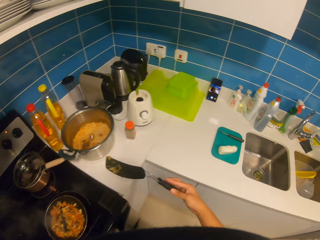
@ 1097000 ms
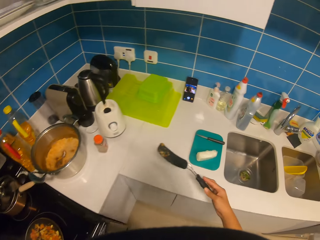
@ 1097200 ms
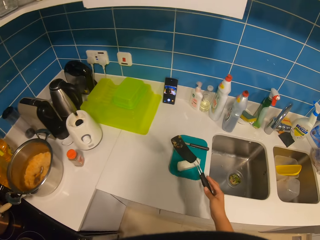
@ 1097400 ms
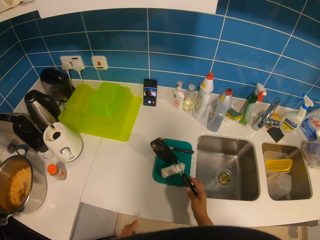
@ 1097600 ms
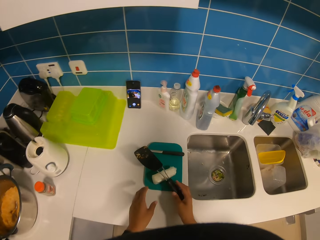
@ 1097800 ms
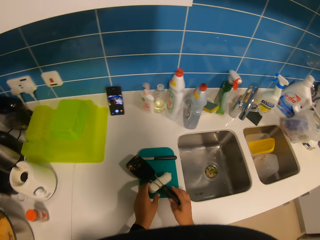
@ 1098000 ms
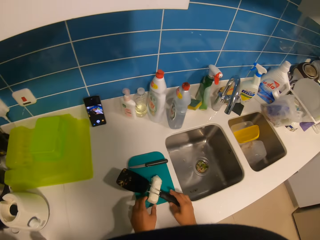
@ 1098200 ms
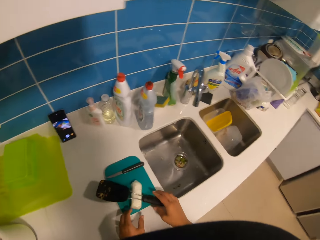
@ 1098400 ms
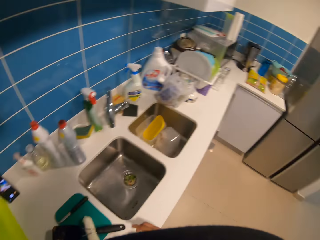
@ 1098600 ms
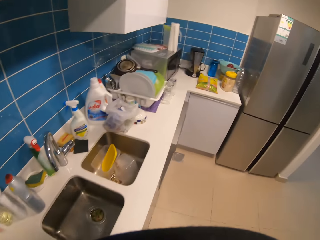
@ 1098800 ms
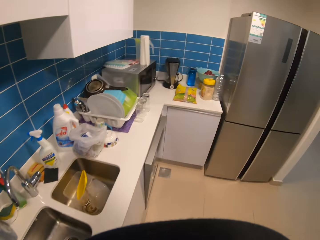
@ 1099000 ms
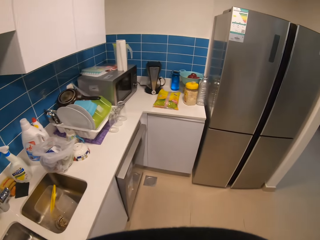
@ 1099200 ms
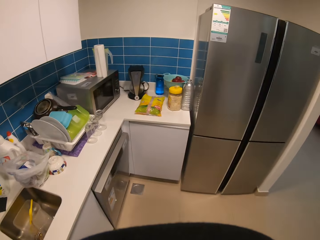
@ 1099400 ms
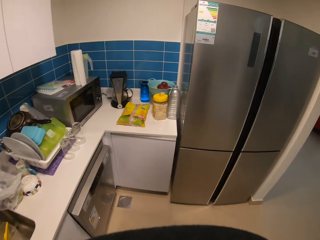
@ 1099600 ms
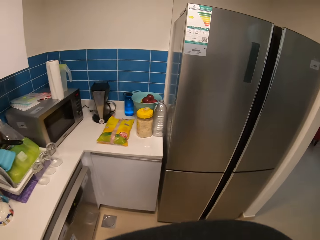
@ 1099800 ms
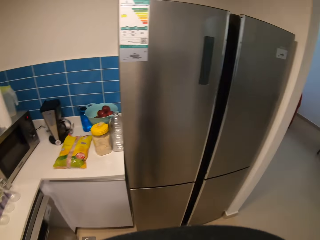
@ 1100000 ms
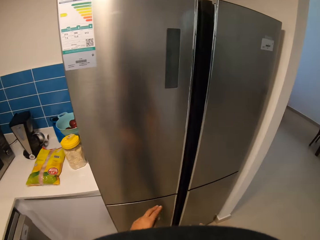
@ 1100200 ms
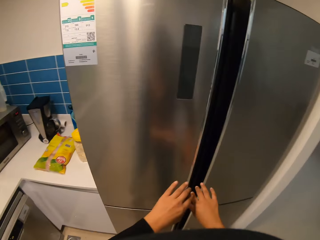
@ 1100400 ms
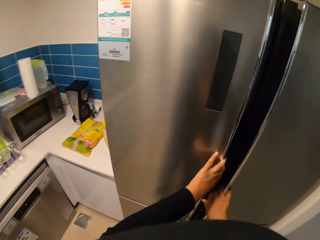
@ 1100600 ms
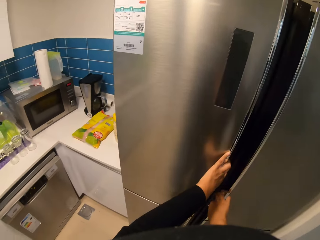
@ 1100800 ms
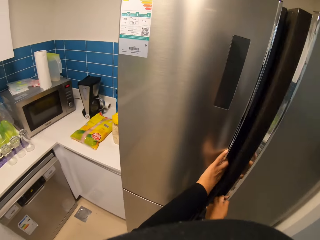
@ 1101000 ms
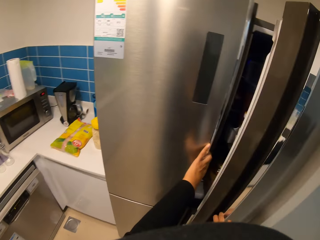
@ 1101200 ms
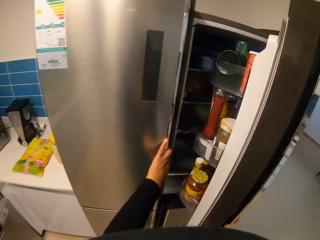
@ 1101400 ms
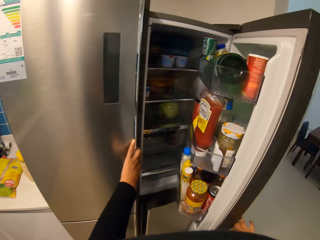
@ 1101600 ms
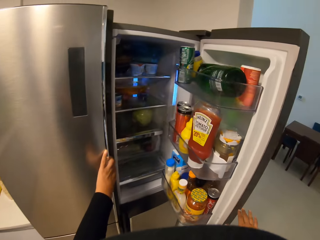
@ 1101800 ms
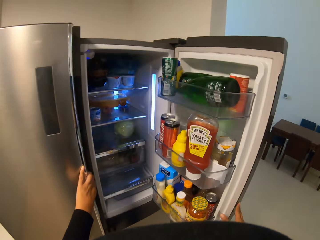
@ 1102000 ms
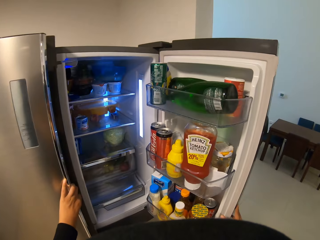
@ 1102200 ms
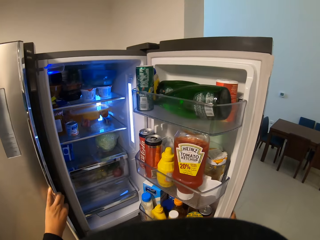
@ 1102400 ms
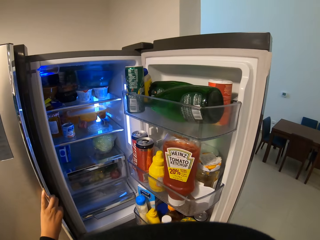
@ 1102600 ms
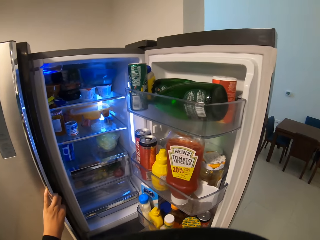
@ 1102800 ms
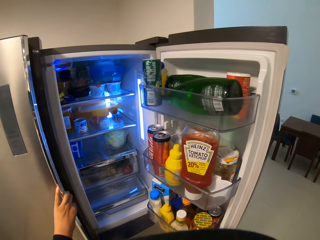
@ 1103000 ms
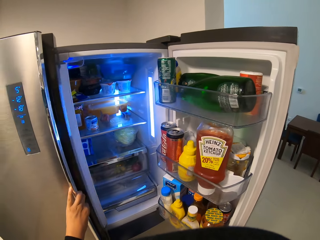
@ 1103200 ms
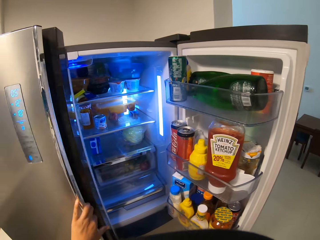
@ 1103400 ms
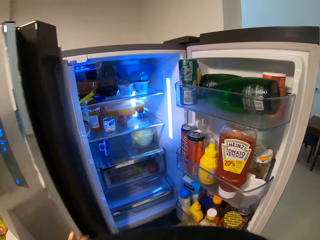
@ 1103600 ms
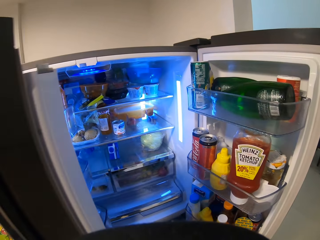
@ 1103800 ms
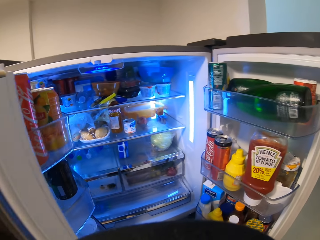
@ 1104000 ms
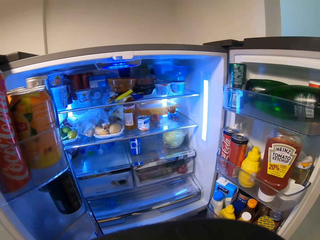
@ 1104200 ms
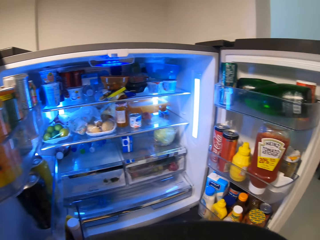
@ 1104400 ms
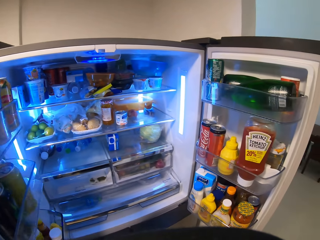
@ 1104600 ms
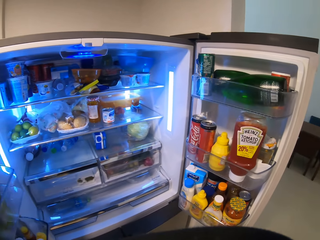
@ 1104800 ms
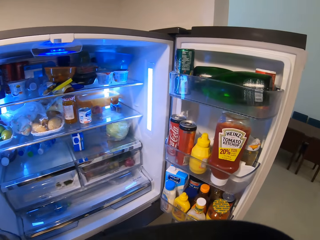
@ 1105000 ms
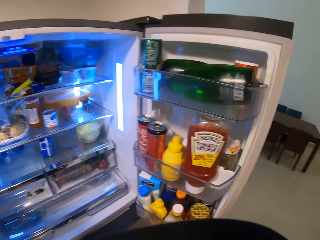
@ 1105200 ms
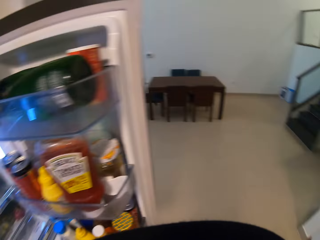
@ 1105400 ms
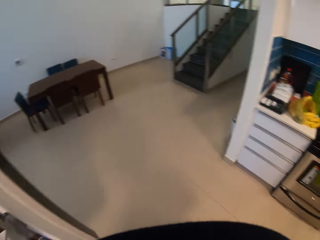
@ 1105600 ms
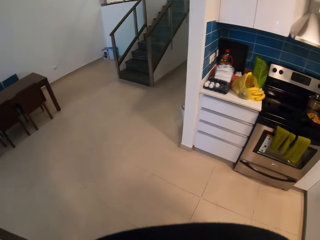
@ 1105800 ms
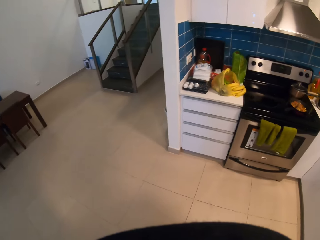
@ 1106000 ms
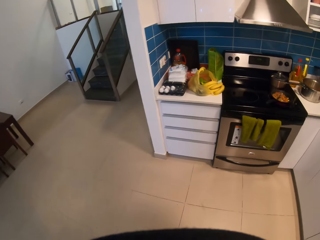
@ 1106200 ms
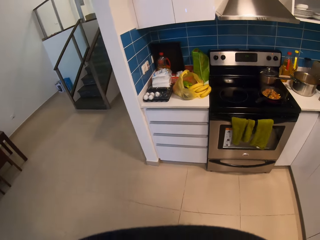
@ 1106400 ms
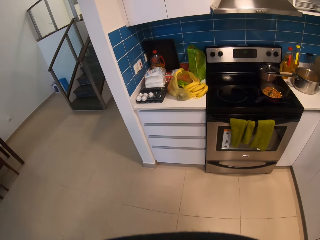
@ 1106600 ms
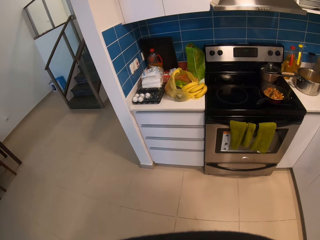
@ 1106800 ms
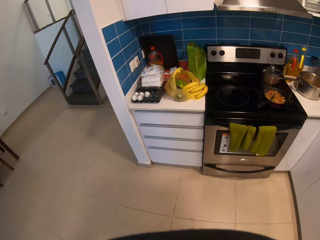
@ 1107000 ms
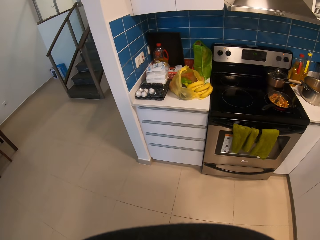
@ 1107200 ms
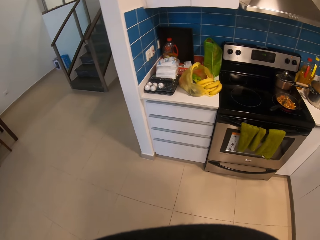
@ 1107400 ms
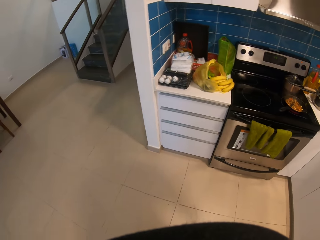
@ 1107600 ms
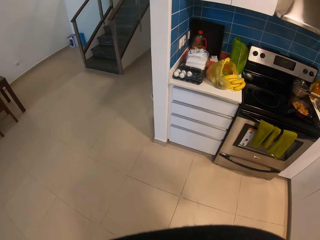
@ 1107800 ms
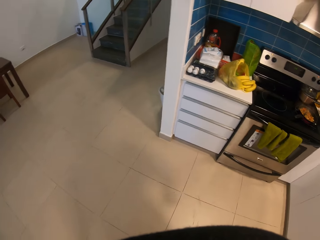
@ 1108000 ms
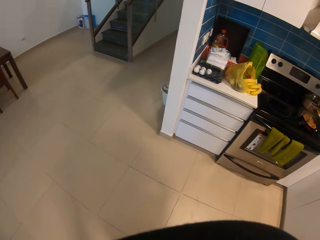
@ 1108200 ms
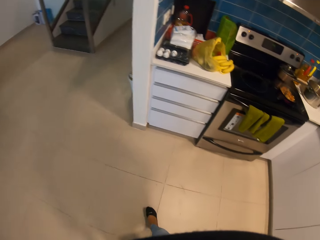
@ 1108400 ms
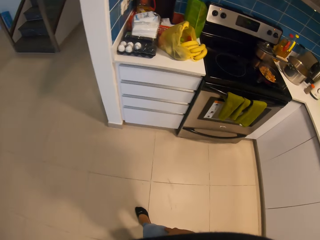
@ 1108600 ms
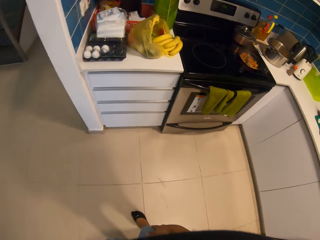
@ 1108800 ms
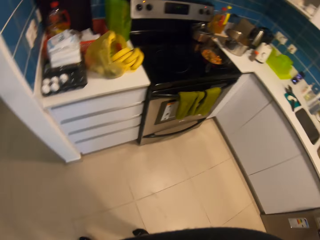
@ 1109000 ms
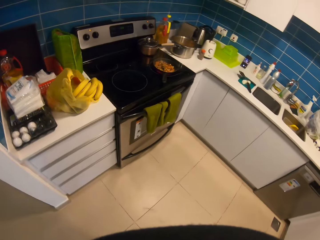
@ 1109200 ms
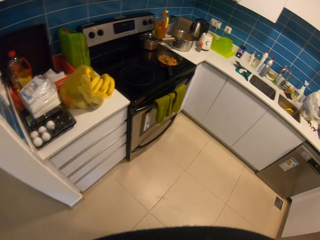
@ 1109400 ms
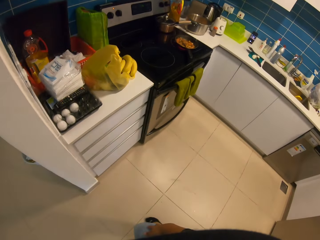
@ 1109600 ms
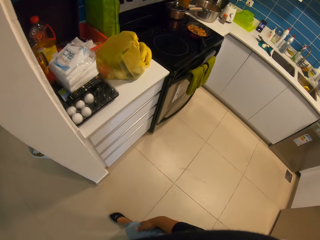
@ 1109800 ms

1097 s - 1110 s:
The camera wearer puts a spoon on a chopping board. They look around. They open a fridge. They walk around.

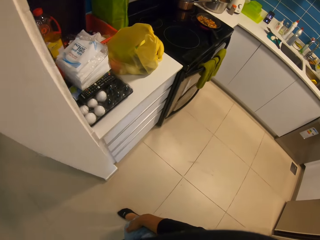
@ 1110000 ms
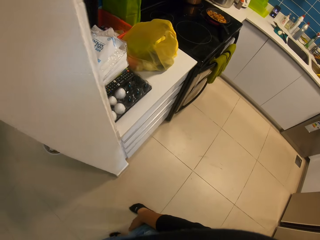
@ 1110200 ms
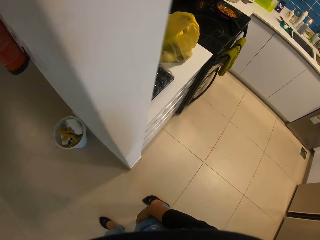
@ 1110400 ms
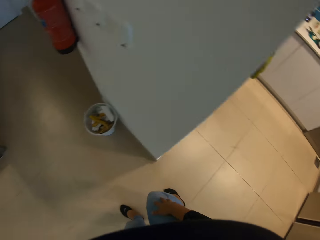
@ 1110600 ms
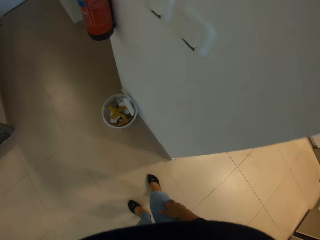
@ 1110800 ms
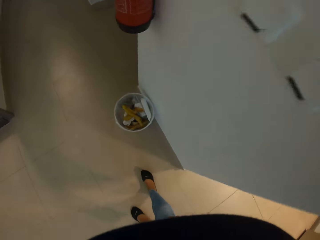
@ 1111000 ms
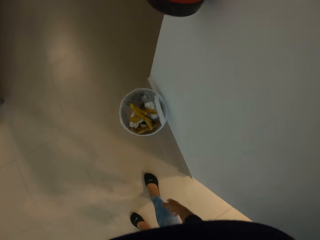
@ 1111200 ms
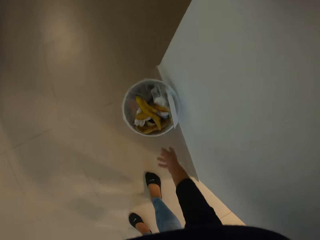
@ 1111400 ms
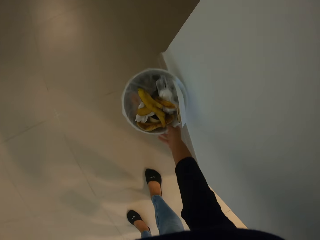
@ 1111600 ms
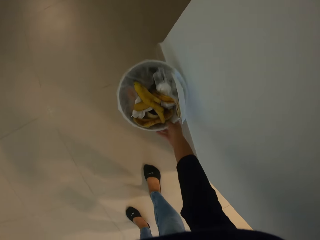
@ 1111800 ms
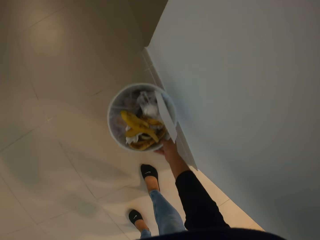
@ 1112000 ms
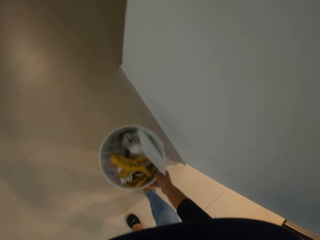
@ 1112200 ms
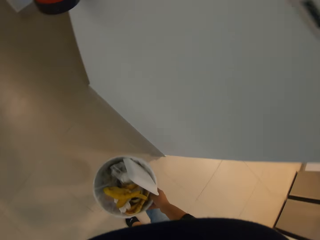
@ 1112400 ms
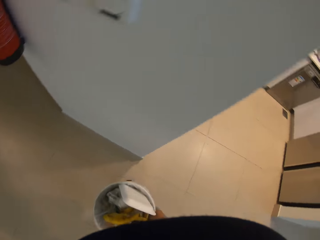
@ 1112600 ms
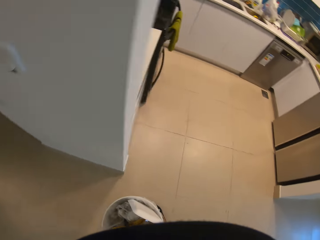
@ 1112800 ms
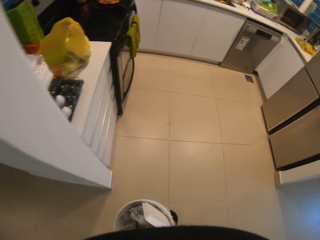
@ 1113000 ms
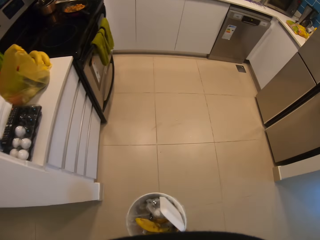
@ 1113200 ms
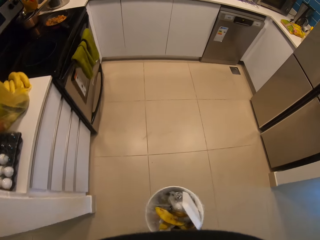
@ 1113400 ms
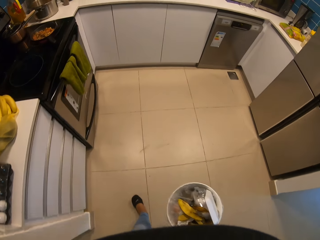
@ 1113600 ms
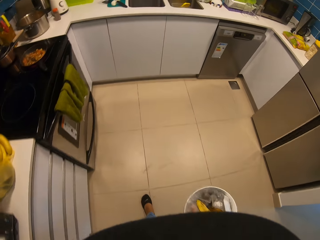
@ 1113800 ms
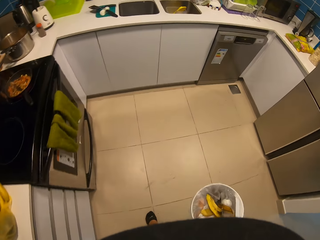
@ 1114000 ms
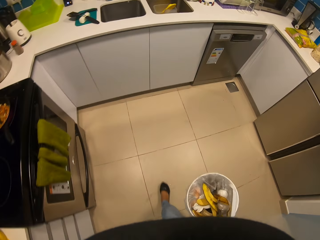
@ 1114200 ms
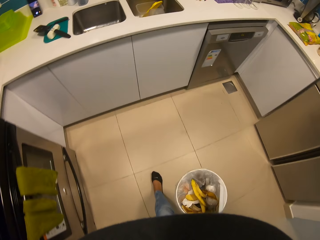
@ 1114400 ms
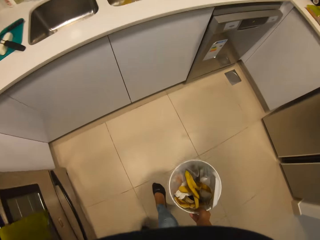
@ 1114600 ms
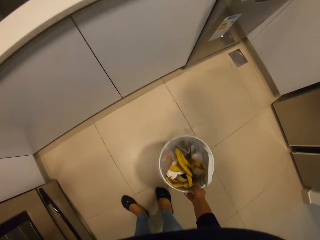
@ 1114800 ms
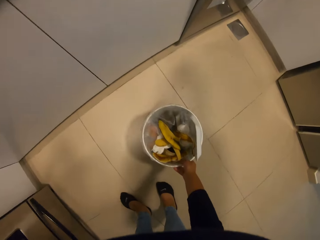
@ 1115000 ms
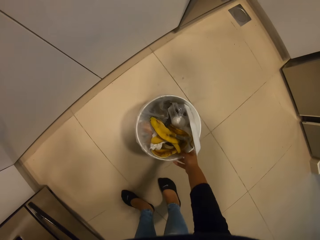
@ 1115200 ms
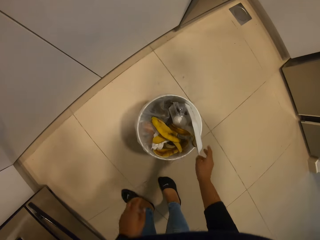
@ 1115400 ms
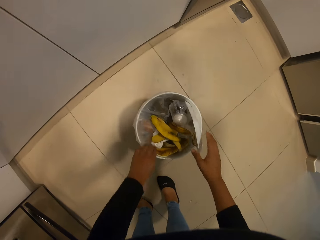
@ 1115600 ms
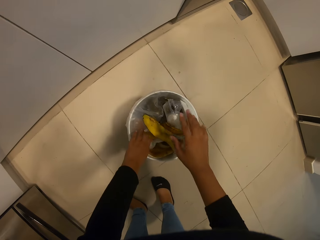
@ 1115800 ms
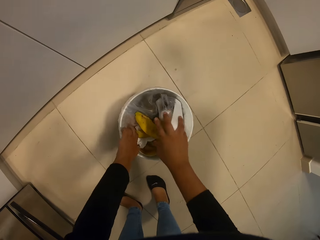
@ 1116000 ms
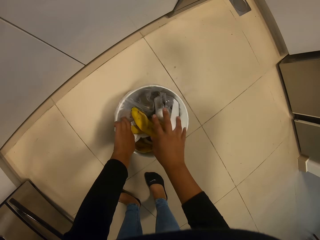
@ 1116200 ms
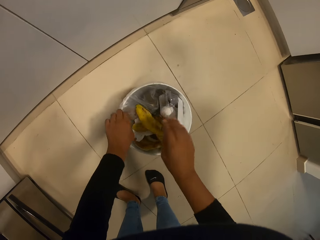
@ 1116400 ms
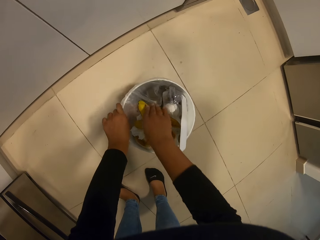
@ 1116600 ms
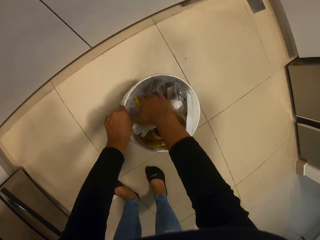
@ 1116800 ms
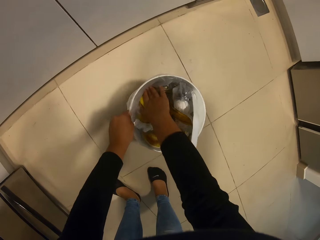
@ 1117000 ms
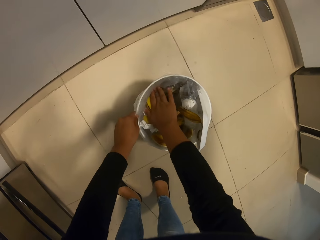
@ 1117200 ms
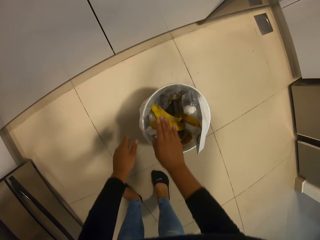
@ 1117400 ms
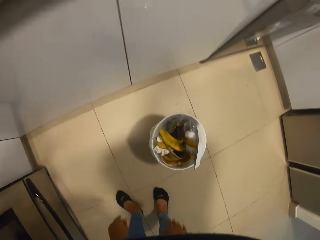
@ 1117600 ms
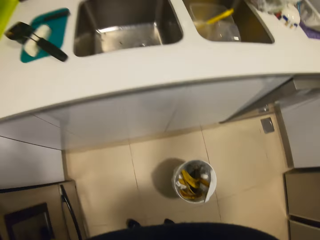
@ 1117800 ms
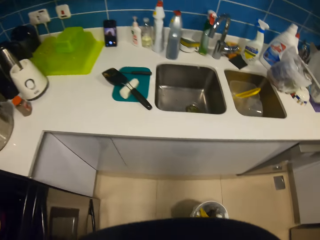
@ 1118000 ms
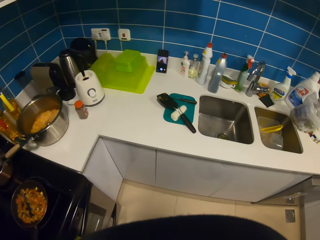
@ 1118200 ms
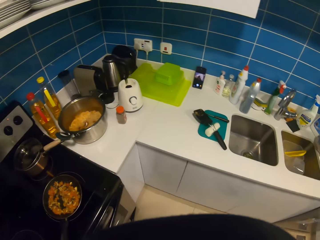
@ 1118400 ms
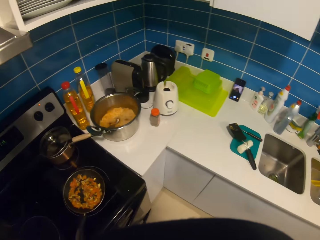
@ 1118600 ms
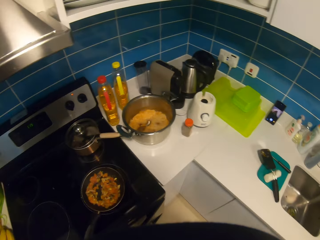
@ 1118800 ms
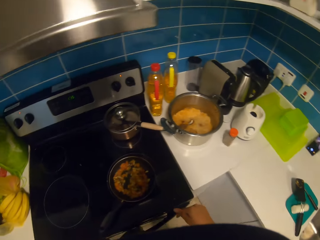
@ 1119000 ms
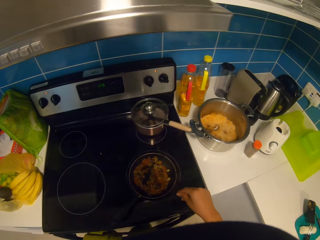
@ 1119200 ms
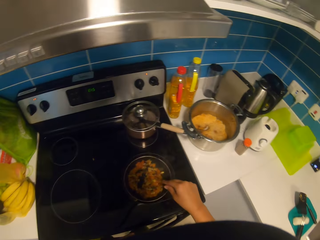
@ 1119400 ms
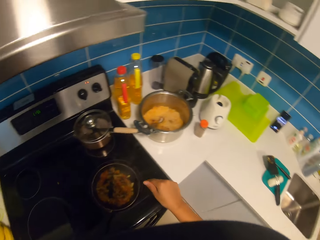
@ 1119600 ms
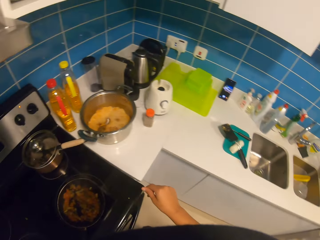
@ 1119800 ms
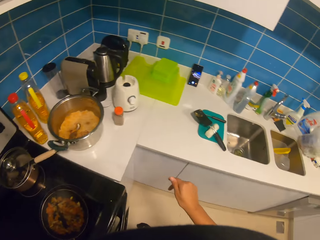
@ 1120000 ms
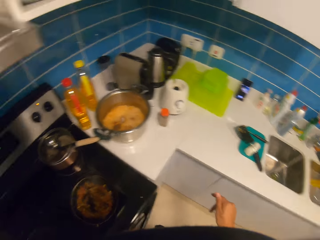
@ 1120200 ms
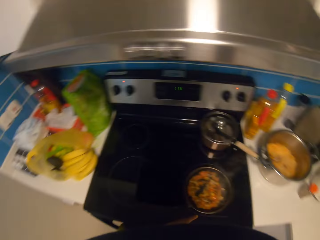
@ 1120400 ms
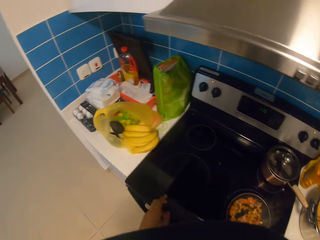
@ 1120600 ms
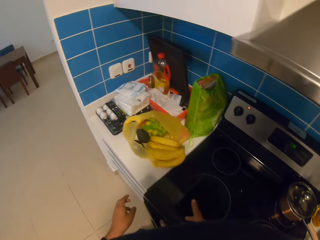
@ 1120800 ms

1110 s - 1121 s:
The camera wearer picks up a dustbin or trash bucket. They walk with the dustbin on hands in the kitchen. They put the trash bucket on the floor. They check the garbage in the trash bucket. They push the dust inside the dustbin.
